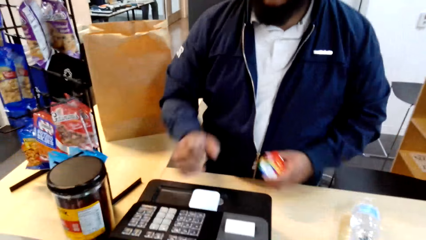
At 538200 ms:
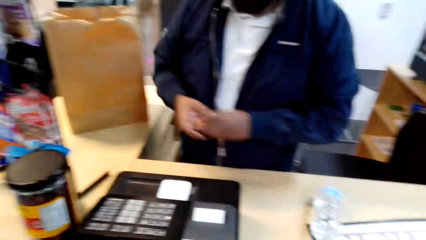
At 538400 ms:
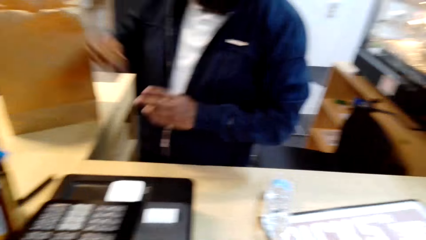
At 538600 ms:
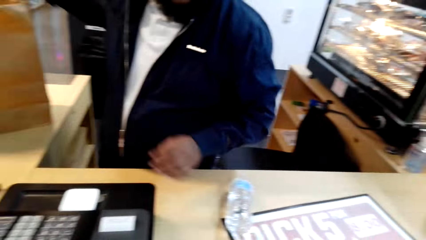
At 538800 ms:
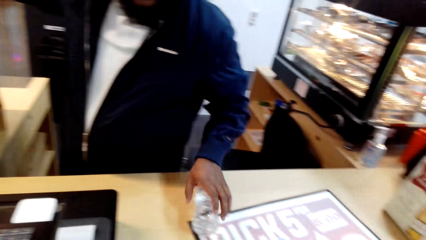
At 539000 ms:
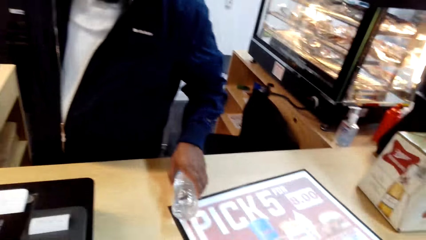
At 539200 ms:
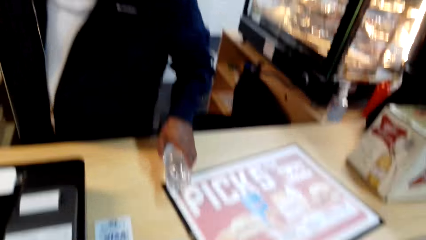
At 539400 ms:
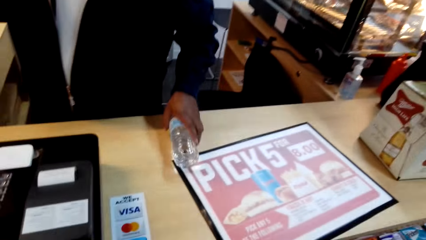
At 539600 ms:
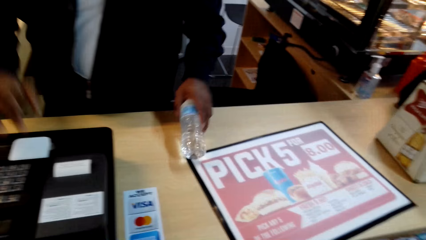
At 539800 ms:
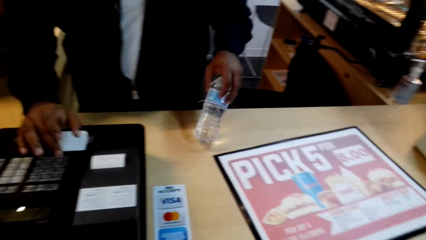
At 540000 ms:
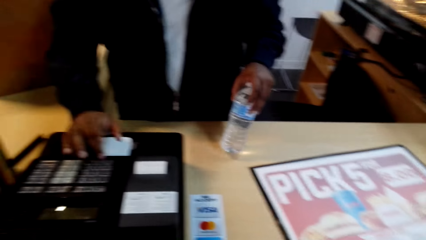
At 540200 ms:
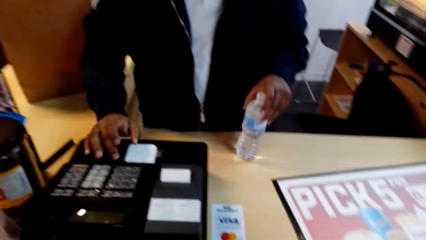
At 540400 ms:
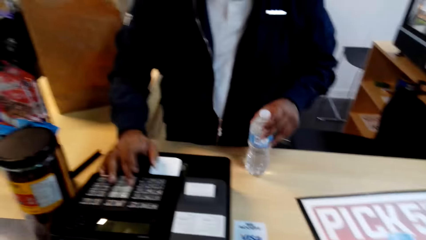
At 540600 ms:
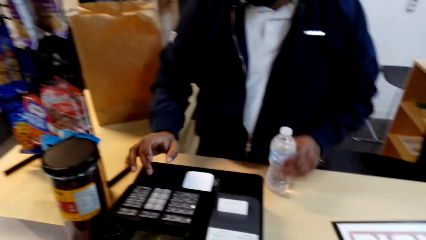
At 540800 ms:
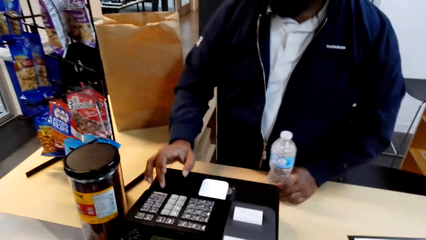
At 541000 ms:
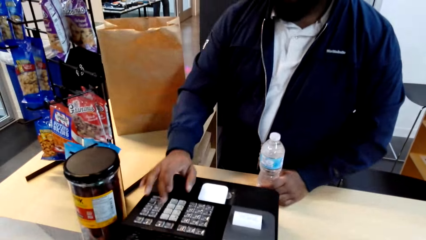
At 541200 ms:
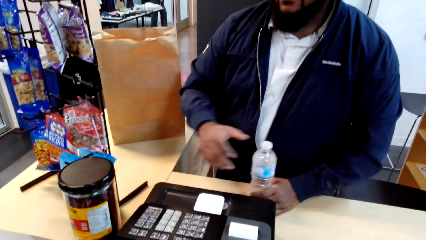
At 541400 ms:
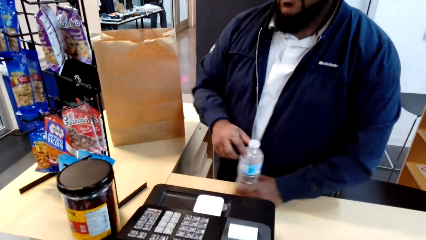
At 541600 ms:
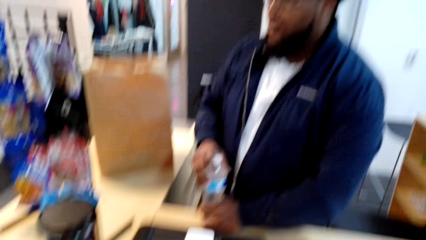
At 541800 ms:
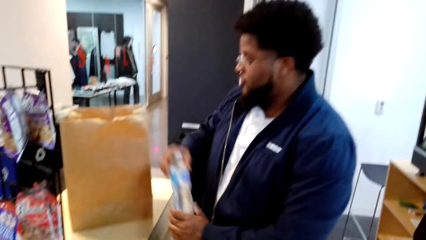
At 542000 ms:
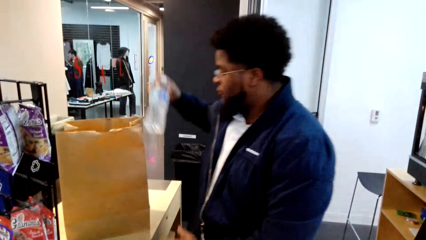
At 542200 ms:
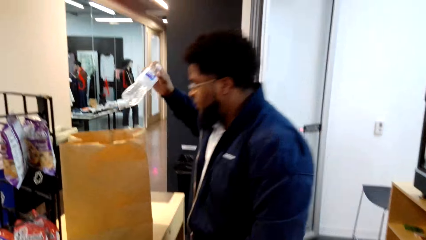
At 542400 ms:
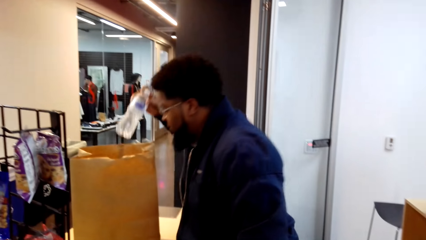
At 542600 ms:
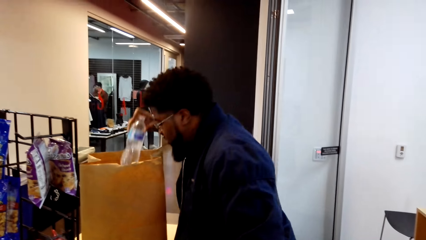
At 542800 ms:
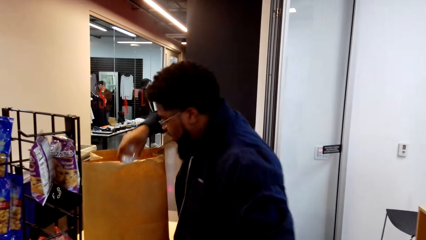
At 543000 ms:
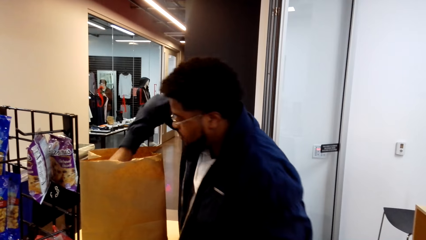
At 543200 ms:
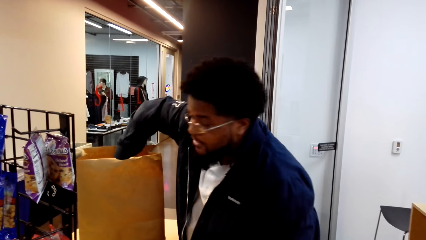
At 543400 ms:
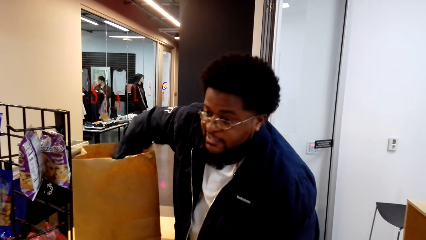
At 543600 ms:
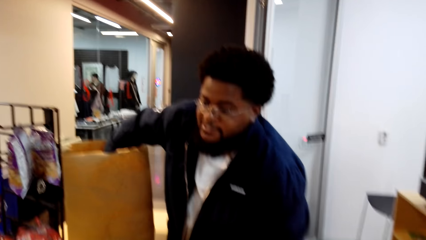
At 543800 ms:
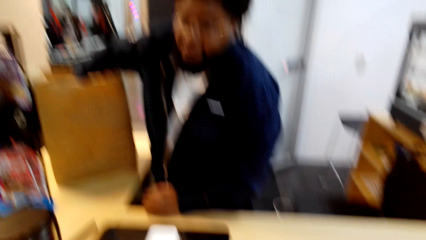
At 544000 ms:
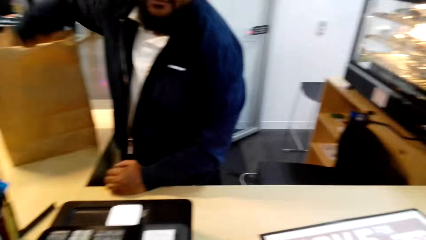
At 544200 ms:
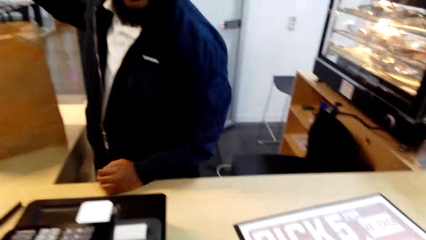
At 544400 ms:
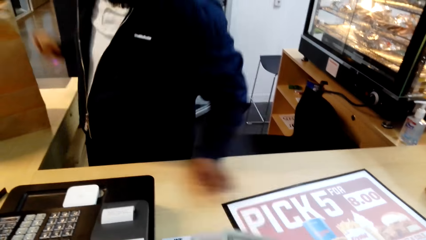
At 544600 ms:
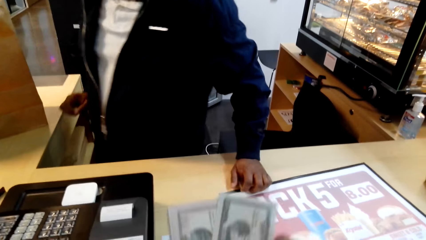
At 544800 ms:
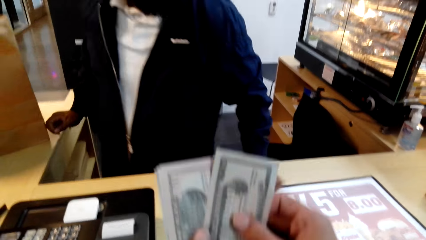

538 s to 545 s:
The man presses the calculator button. He takes the water bottle. He presses the calculator button. He puts the water bottle in the packet.

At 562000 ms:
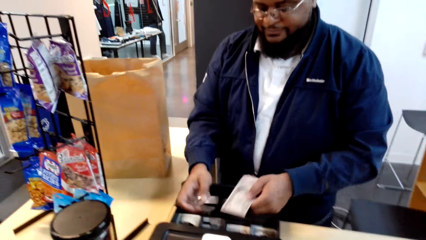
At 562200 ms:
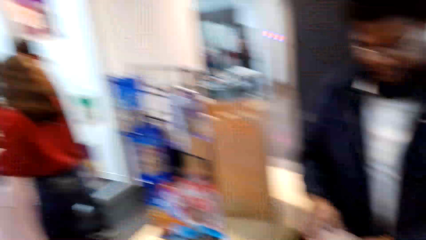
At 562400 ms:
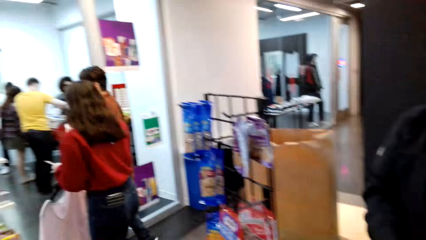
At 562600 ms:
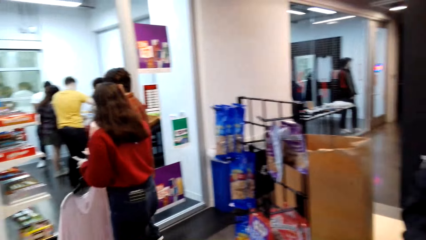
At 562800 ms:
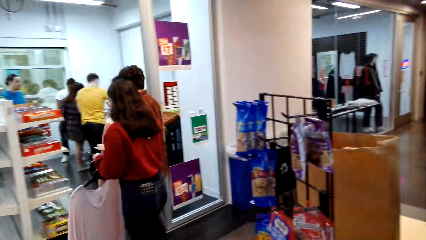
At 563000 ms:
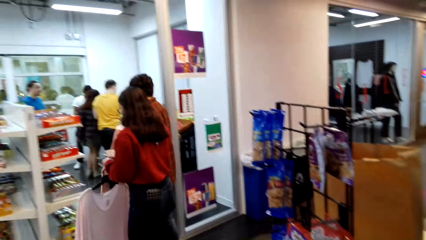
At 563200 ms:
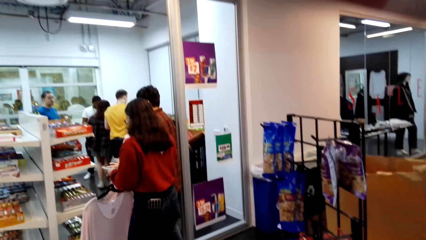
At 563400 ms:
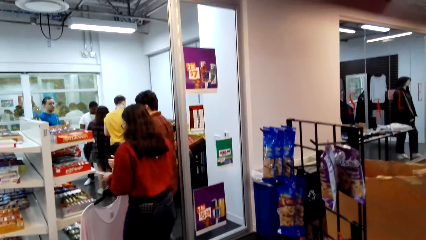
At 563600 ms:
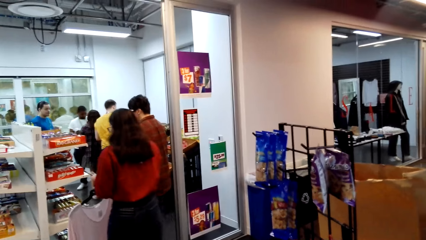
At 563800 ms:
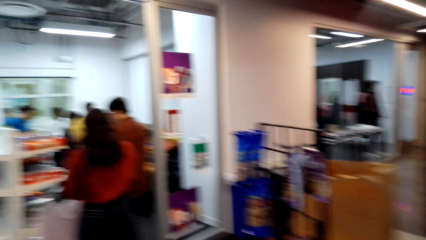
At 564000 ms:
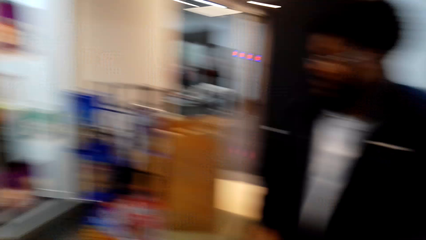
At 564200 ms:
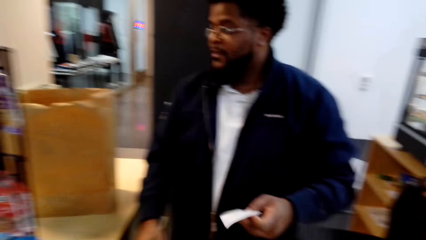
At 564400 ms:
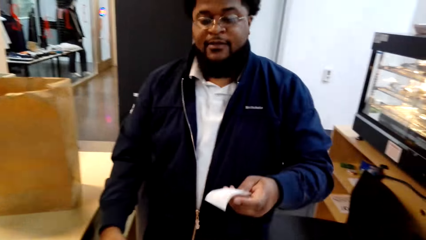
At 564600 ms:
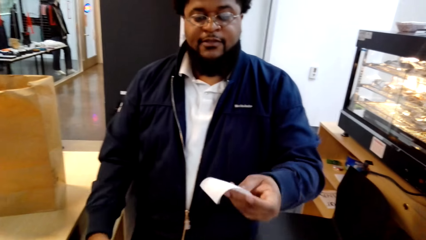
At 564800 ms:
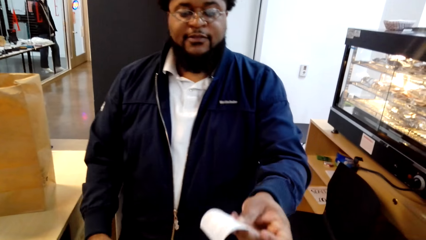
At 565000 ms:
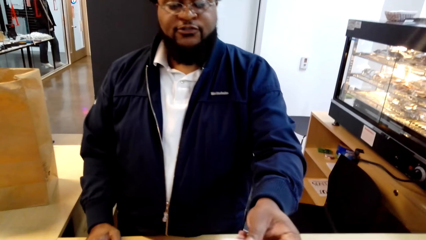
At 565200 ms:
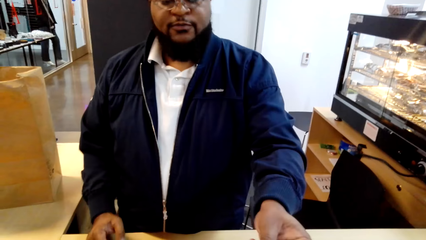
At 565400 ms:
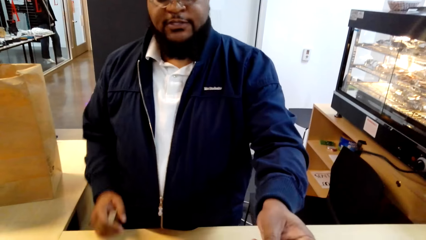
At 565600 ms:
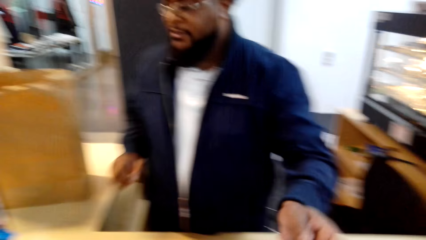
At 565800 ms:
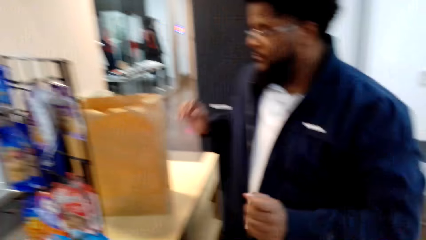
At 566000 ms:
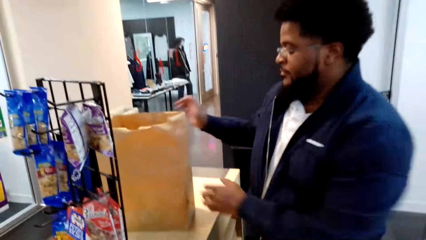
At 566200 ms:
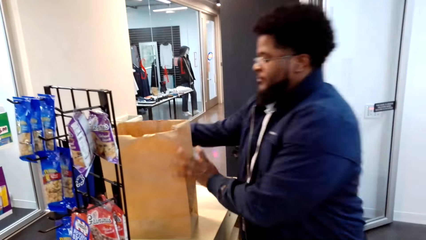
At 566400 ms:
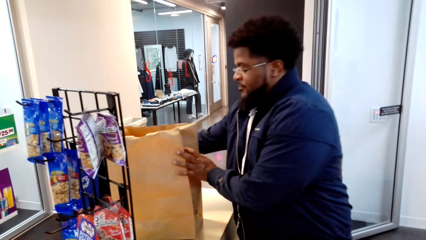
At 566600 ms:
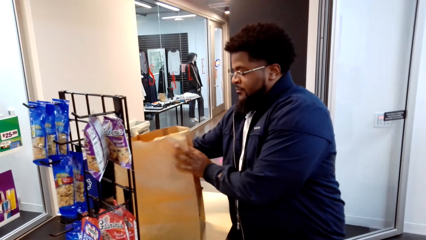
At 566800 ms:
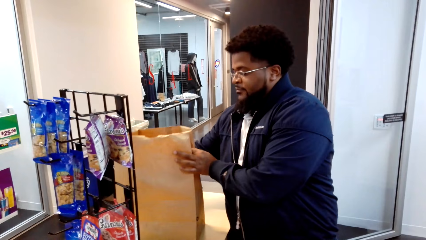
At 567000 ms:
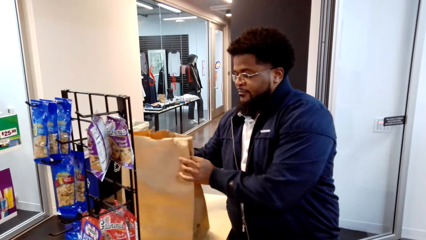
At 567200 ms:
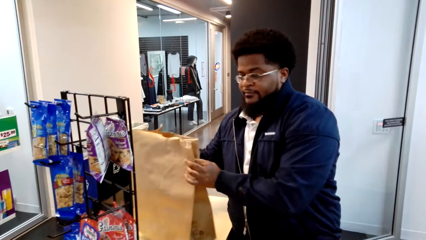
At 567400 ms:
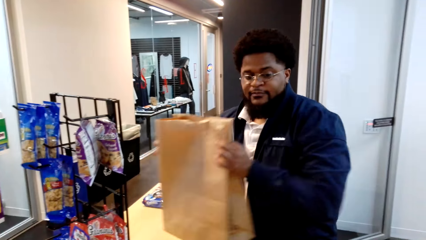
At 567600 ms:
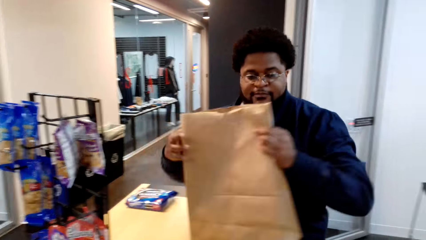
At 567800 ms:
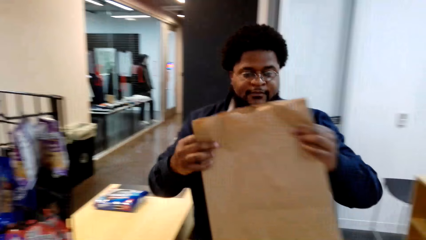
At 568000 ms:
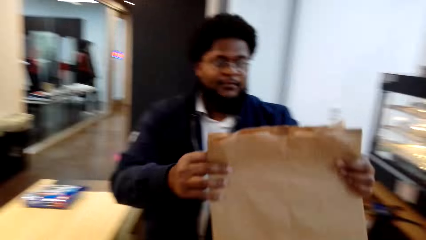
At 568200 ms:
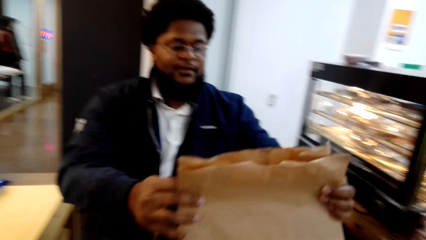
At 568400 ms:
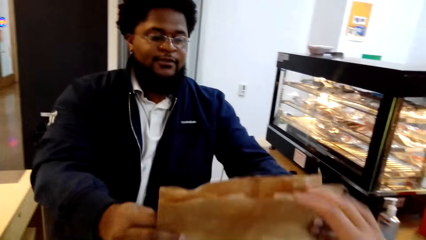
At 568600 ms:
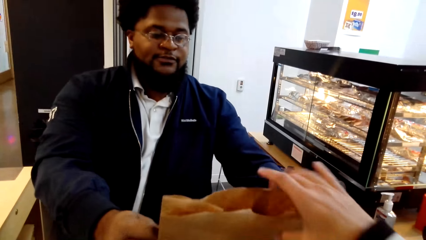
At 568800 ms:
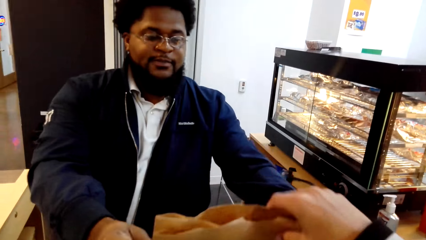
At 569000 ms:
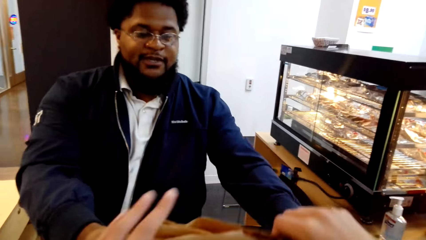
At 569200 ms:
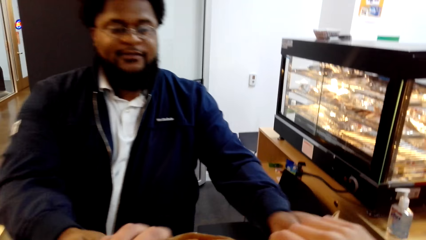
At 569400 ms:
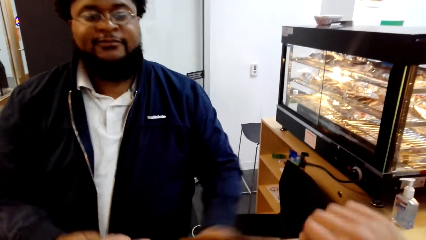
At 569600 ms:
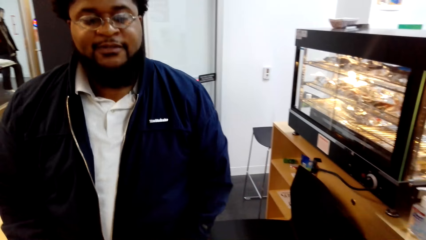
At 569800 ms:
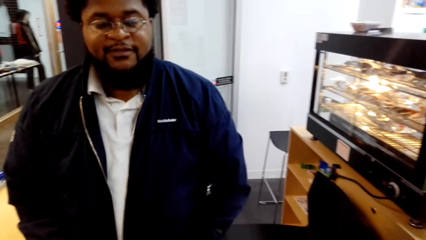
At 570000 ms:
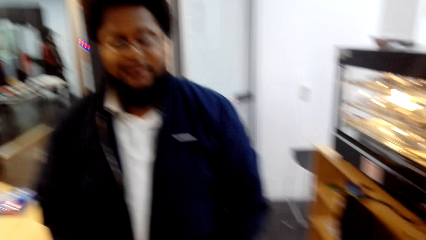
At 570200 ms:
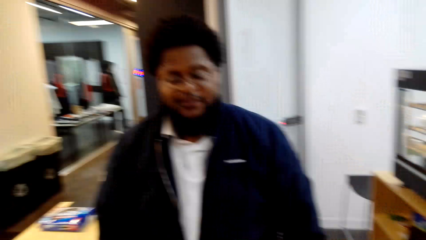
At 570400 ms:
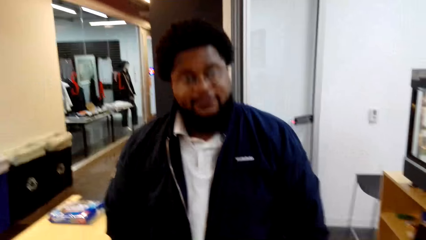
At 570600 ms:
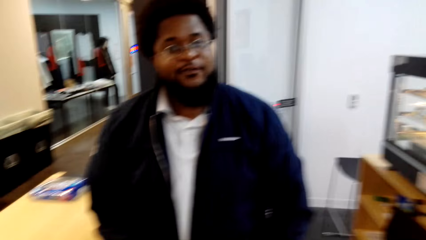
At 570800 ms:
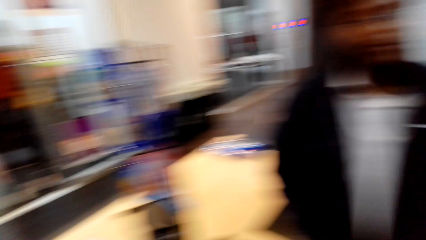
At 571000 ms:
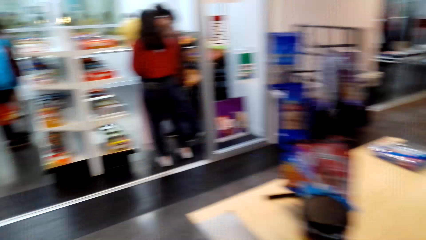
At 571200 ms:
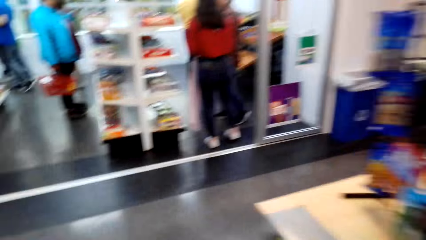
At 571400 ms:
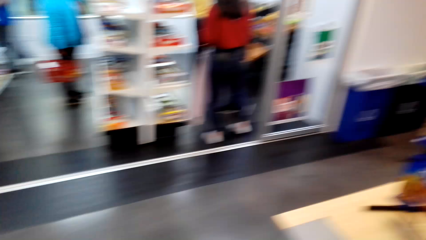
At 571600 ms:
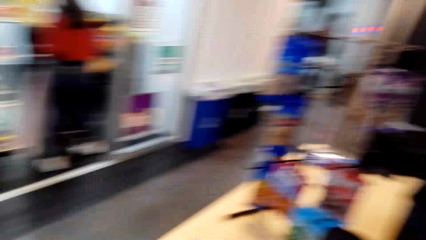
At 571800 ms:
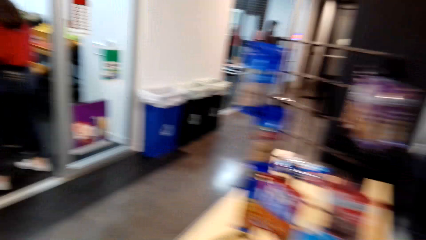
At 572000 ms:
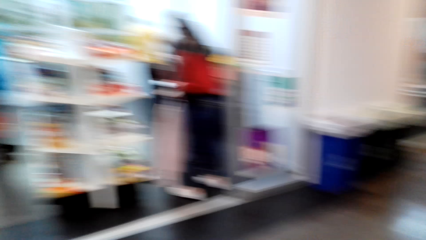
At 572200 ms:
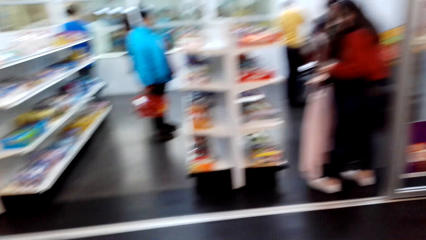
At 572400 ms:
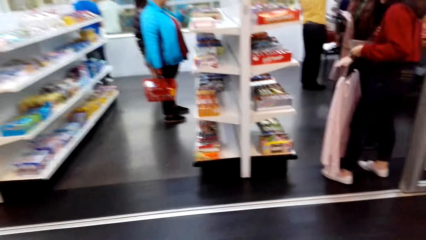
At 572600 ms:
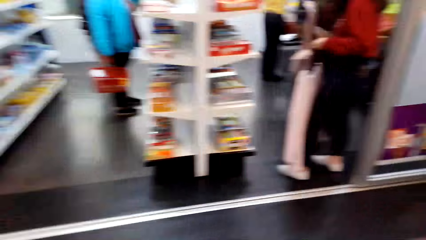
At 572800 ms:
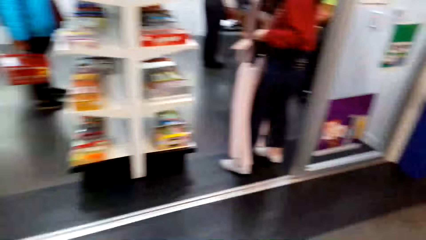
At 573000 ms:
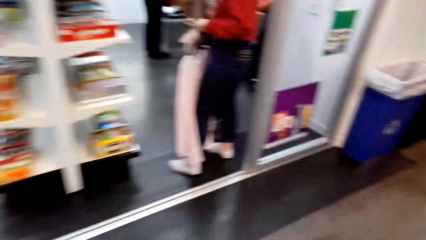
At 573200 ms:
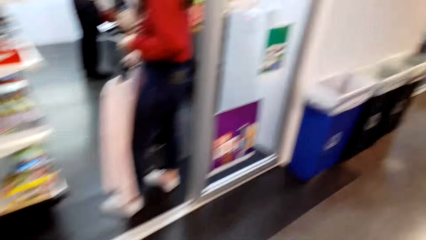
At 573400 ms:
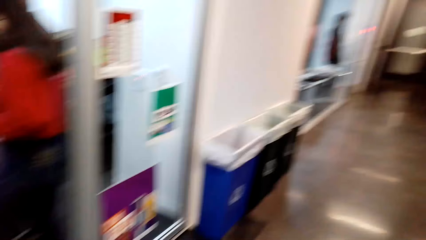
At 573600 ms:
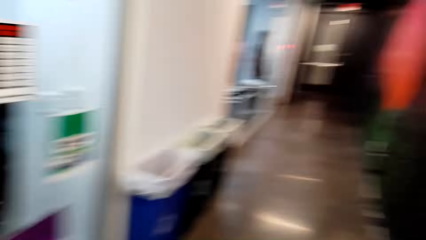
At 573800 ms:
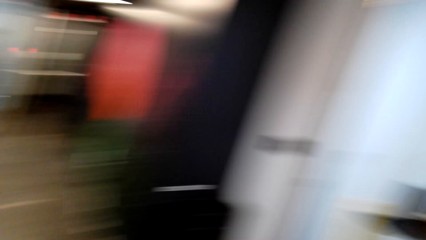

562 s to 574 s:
The camera wearer looks to the other side. A man gives the receipt to the camera wearer. The man takes the packet and gives the bag to the camera wearer. The camera wearer picks up the packet. The man converses. The camera wearer walks around.
